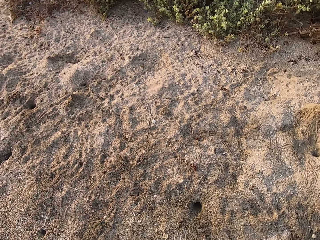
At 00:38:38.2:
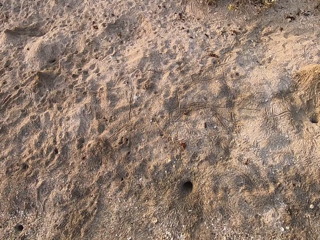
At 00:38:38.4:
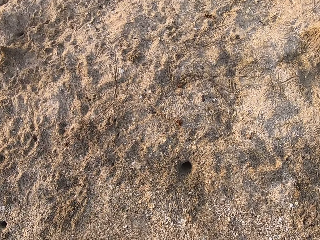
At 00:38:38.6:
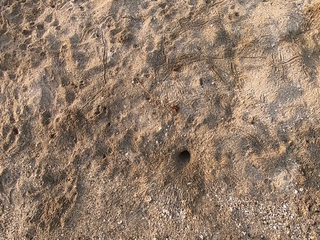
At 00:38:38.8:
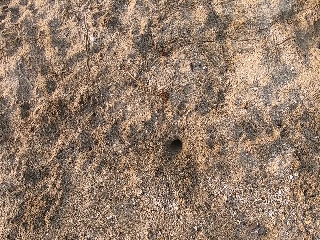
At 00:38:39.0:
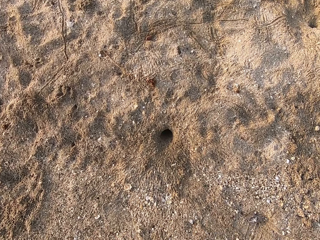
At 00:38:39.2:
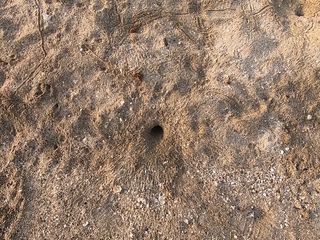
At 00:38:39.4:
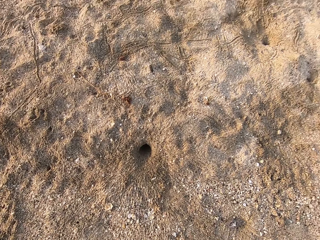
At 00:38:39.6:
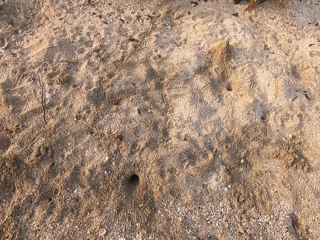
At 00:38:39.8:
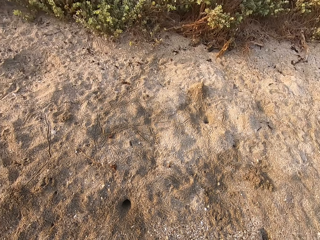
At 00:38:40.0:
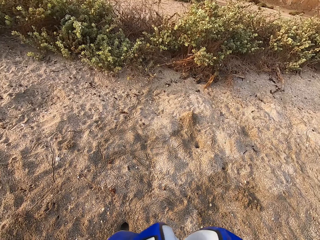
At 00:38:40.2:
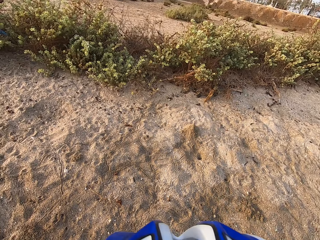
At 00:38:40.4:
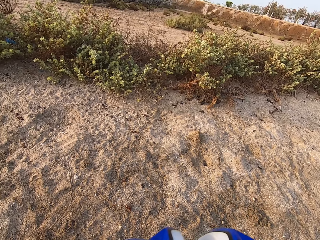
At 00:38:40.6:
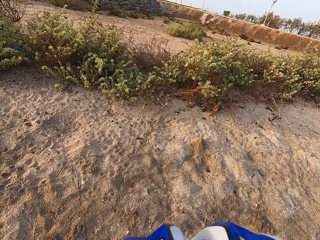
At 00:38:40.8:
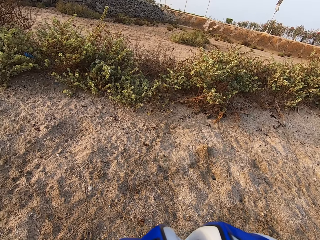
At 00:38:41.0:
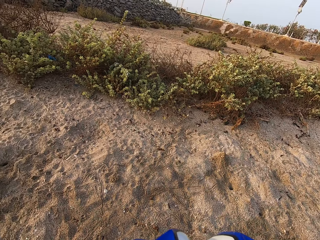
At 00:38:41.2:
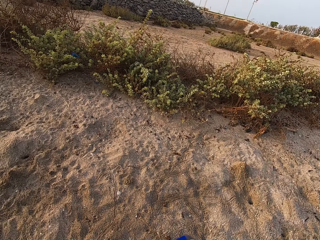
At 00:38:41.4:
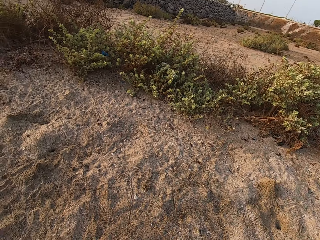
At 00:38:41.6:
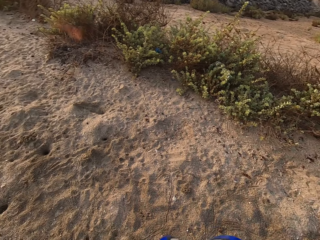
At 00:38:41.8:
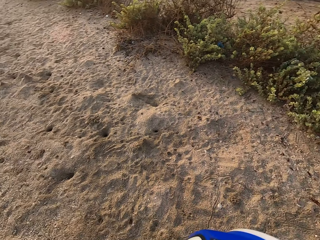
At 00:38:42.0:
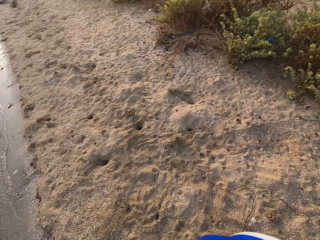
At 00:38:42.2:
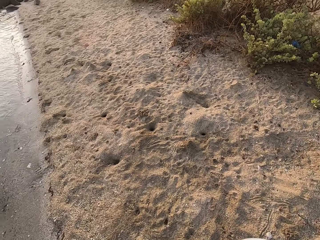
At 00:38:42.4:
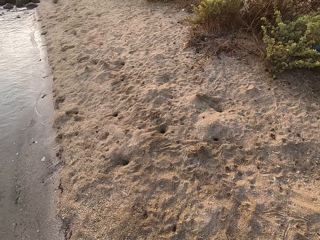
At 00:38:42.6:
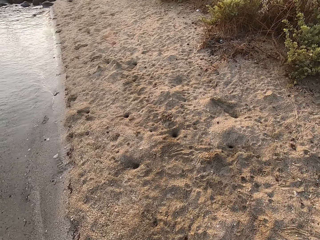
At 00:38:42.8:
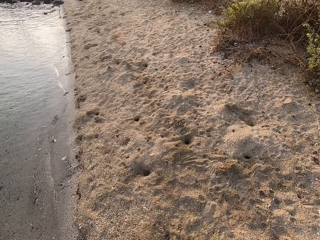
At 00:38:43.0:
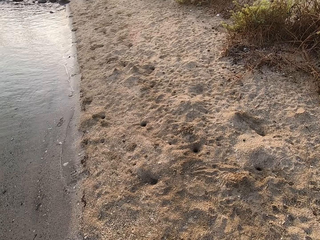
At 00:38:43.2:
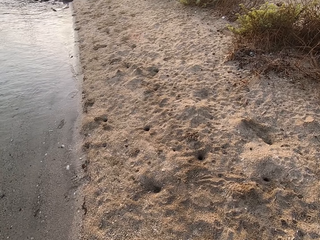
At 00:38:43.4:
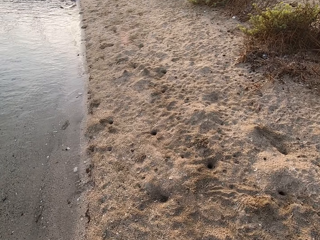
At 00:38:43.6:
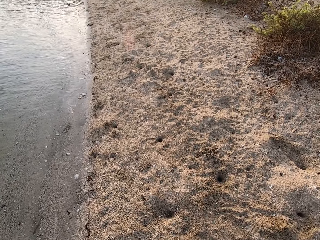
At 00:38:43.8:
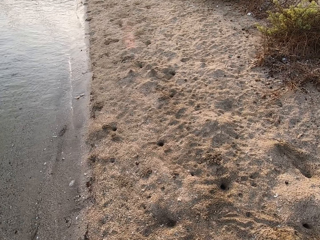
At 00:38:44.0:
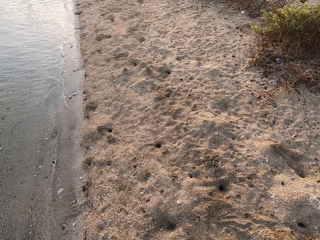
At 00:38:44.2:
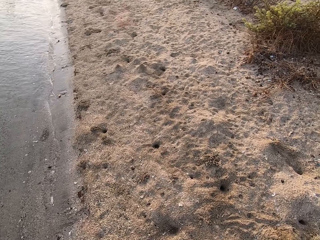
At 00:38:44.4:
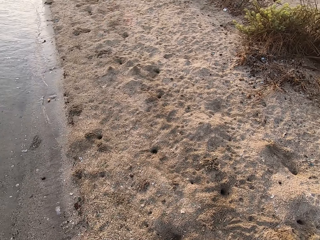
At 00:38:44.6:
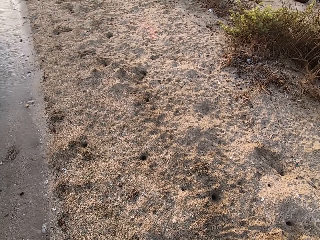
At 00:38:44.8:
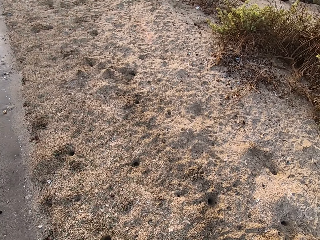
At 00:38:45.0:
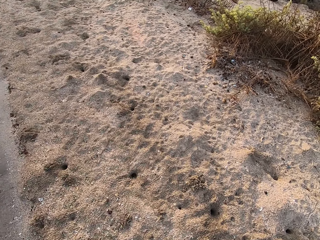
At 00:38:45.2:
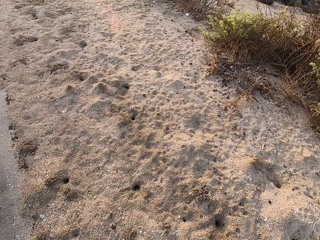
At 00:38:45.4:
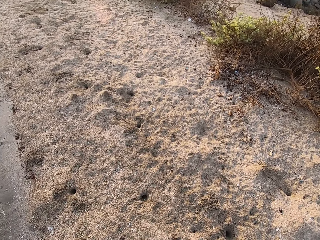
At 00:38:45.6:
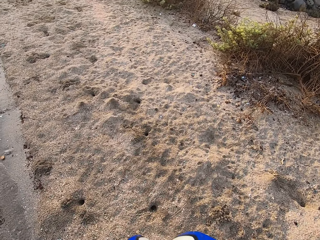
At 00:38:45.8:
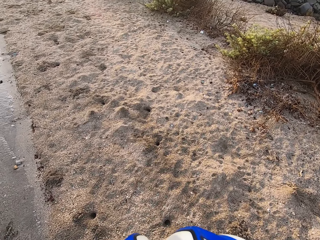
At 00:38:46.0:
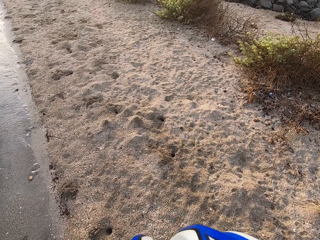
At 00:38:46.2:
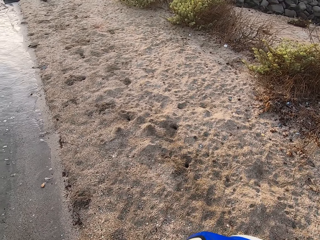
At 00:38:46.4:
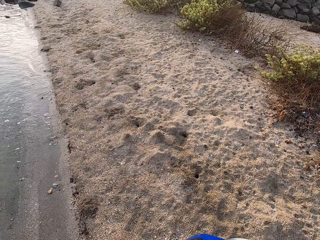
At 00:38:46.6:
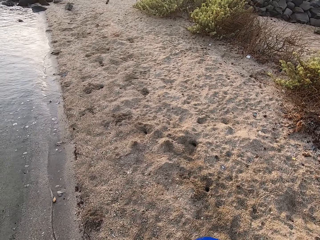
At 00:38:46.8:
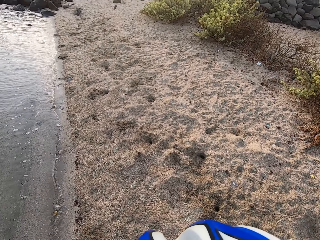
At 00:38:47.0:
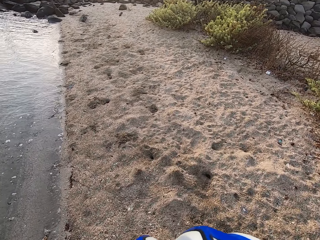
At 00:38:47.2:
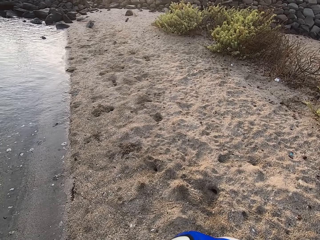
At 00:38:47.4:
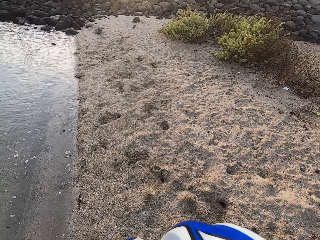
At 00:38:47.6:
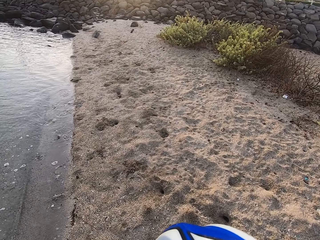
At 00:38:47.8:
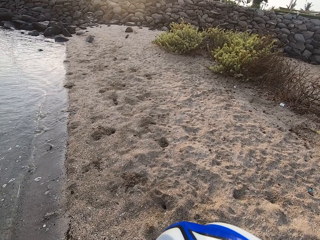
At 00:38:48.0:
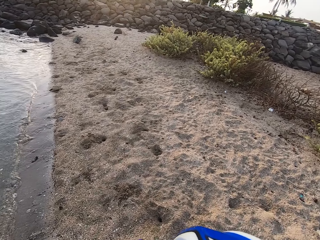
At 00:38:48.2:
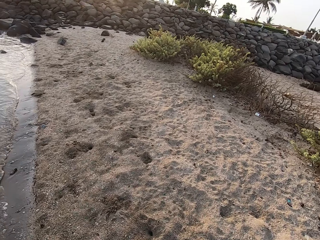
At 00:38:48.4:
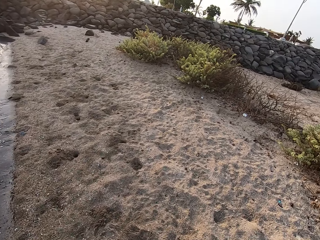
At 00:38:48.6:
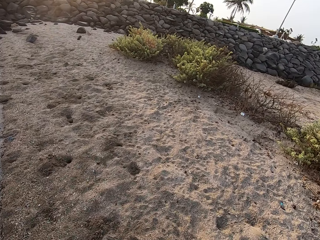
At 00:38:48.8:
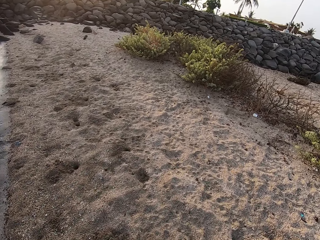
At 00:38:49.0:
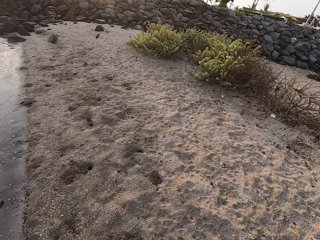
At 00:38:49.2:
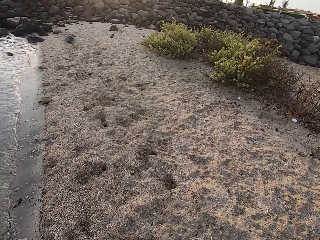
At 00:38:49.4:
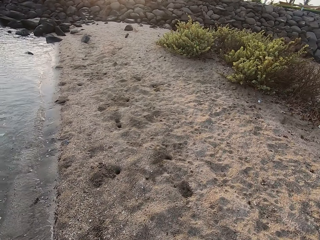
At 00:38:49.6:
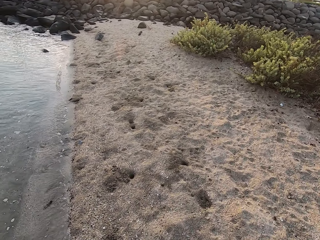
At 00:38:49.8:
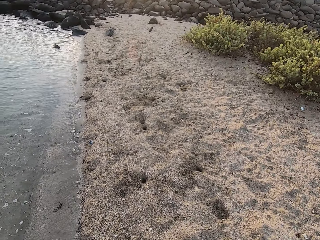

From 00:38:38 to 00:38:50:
The camera wearer bends down. They look around the beach. They walk around.

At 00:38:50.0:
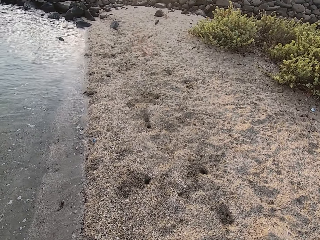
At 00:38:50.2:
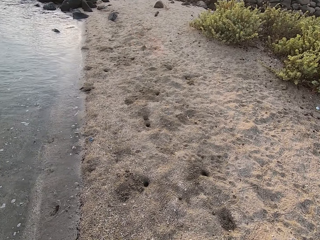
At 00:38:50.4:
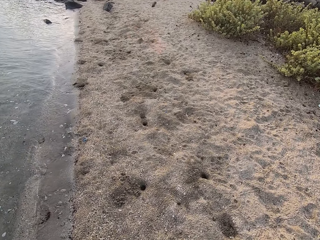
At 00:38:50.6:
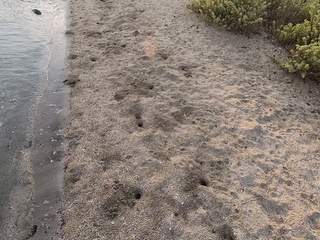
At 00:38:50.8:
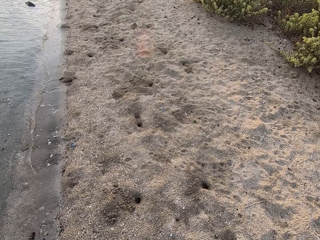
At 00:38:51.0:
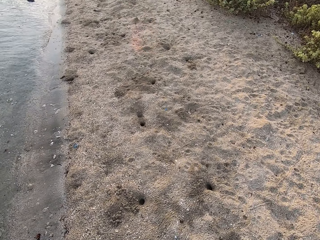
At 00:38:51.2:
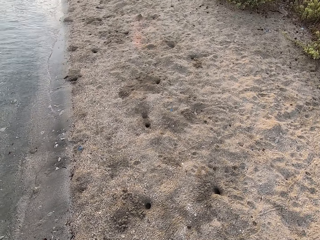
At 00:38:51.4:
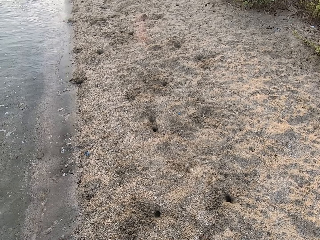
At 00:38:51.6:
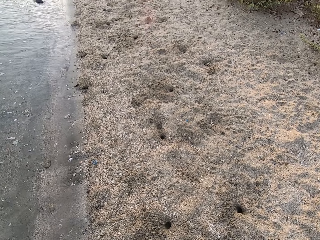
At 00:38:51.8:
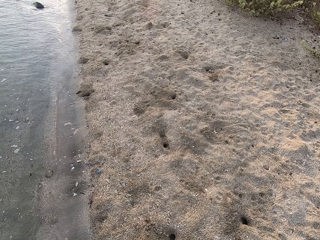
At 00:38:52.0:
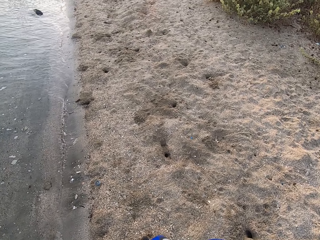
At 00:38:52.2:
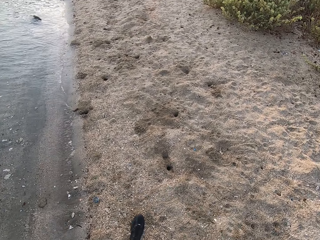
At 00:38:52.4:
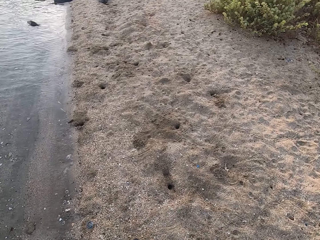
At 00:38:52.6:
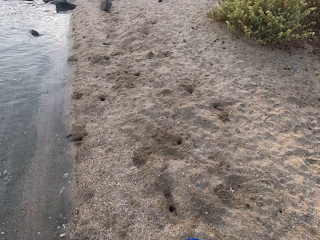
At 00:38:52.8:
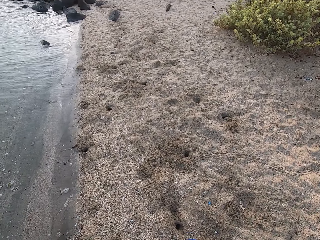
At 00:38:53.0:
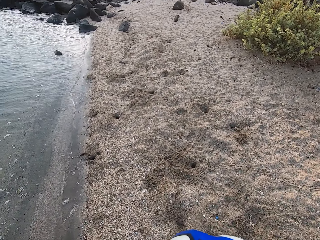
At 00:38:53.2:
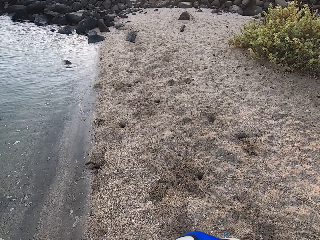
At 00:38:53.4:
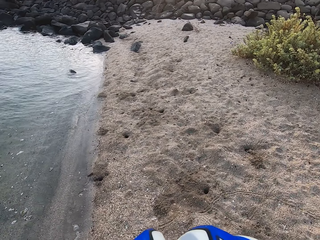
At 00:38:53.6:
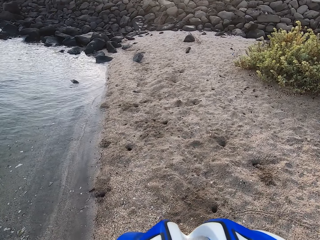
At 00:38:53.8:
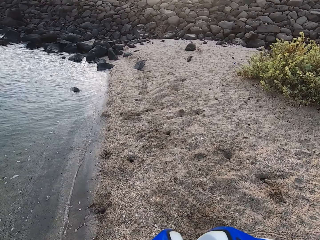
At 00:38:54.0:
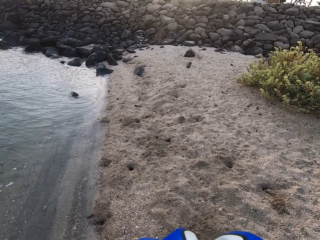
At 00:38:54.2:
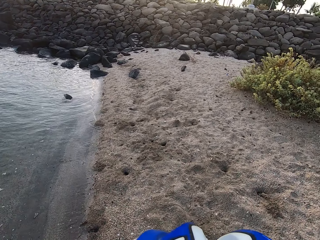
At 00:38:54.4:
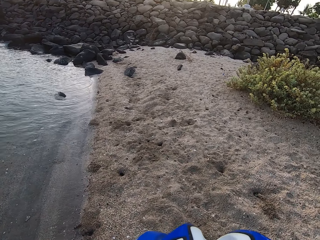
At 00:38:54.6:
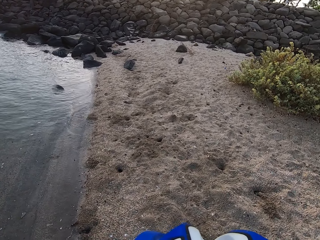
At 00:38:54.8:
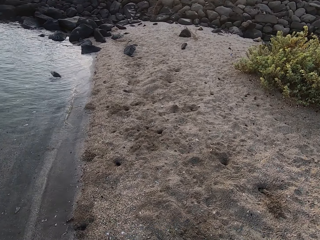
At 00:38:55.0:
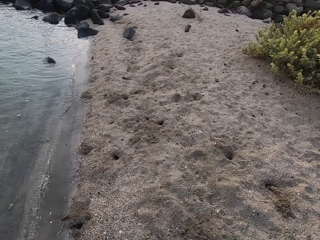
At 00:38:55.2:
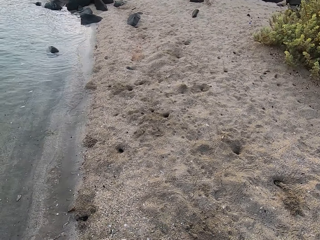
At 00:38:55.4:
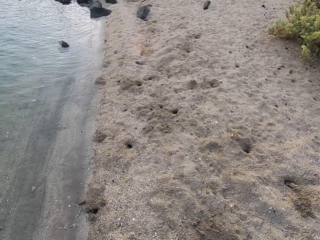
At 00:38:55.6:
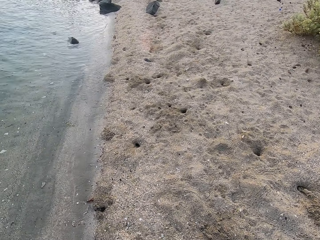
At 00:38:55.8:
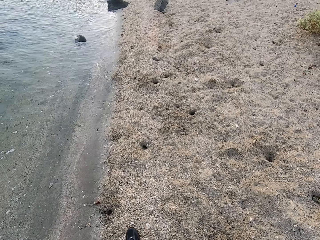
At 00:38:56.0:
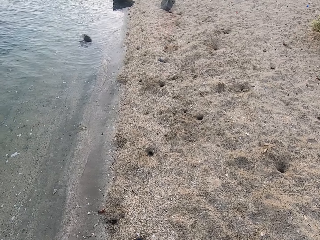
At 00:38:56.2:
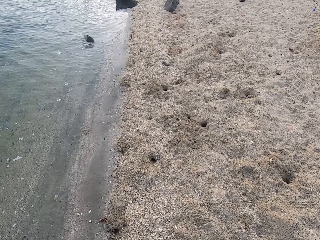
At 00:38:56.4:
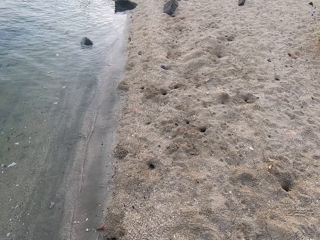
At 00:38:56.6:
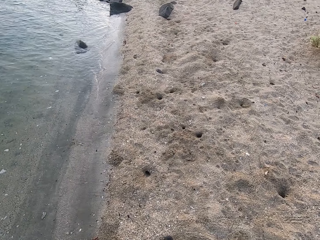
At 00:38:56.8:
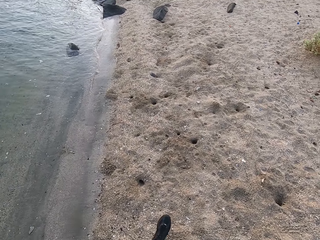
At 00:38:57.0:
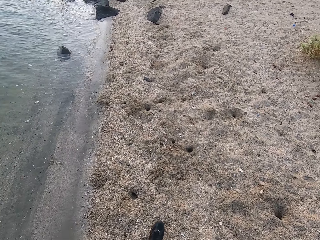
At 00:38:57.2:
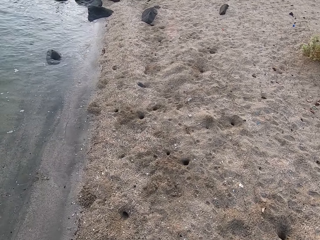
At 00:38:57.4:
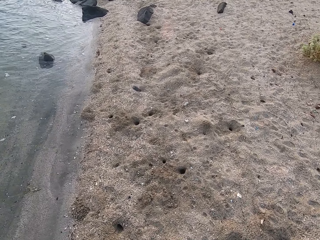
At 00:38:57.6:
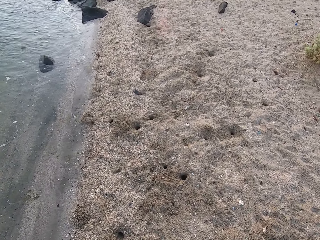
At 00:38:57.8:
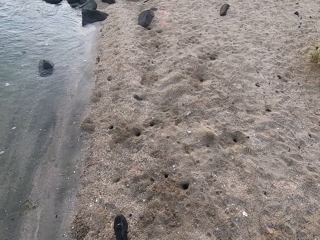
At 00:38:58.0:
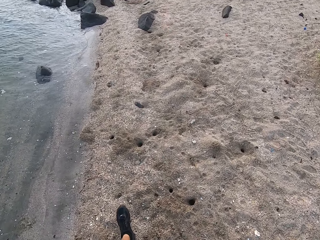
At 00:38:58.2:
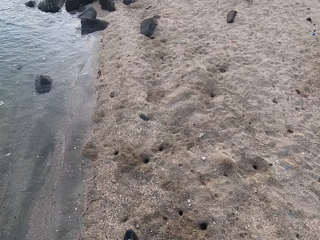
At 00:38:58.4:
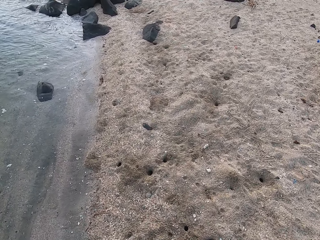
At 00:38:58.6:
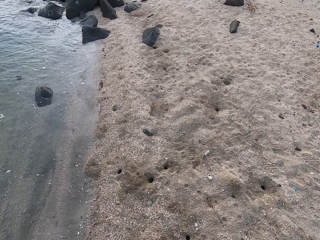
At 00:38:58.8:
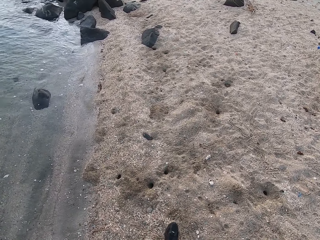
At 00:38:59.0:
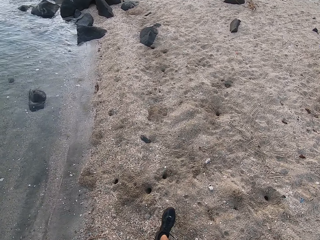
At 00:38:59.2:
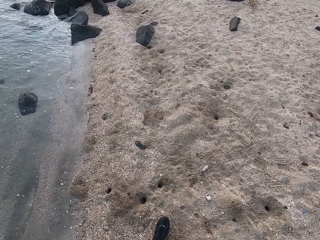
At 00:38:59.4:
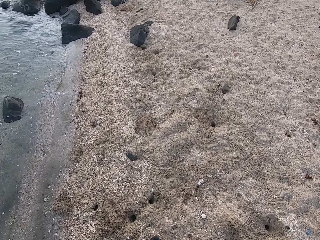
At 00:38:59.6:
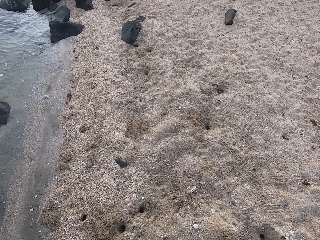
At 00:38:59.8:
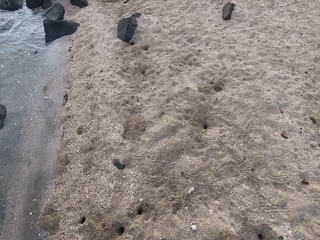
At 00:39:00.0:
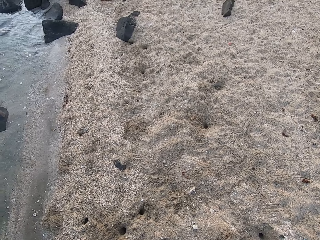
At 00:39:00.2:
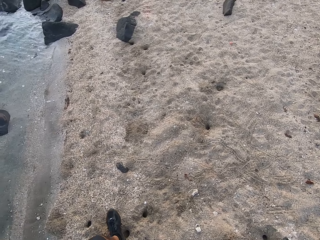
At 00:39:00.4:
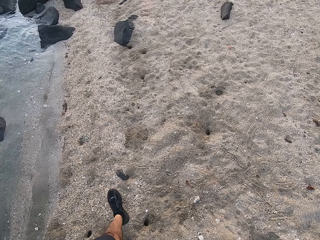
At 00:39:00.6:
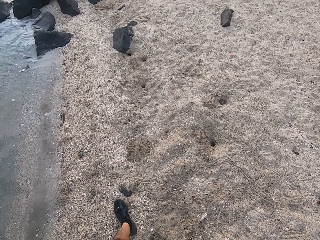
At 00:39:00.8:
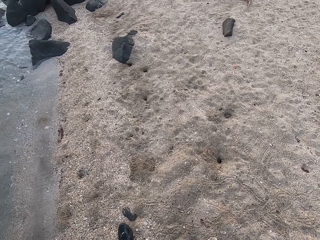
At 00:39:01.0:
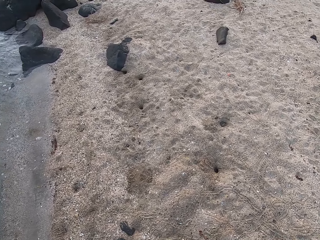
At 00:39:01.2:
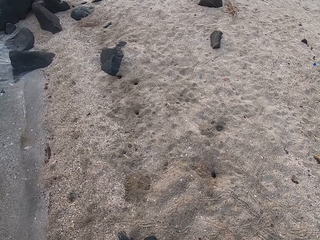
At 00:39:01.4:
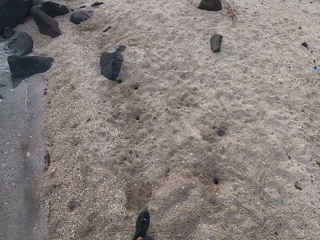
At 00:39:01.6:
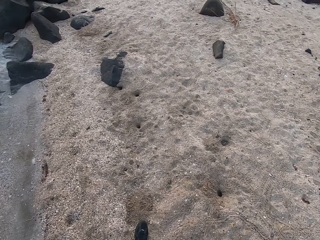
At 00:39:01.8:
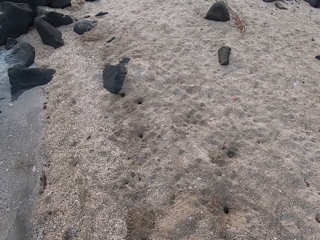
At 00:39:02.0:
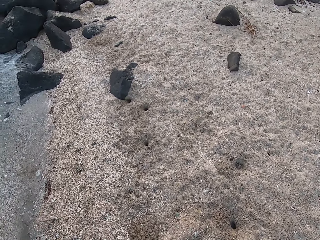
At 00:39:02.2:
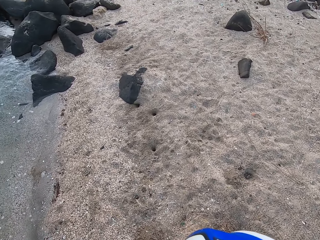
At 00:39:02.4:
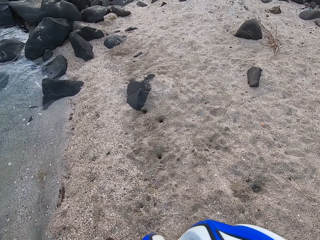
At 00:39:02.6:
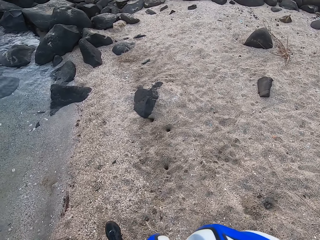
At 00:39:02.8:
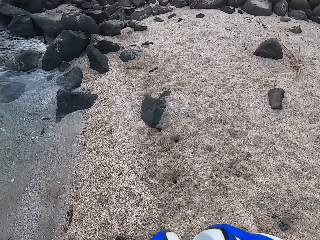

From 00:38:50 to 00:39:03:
The camera wearer walks around the beach.
